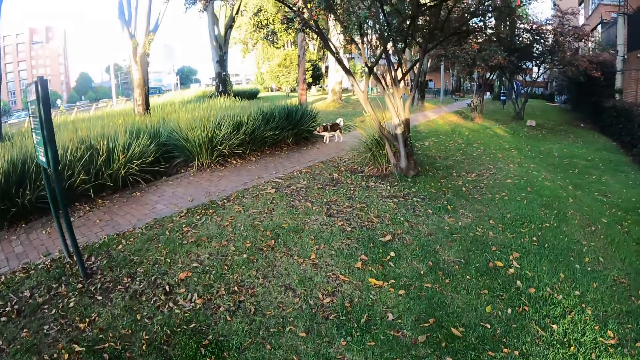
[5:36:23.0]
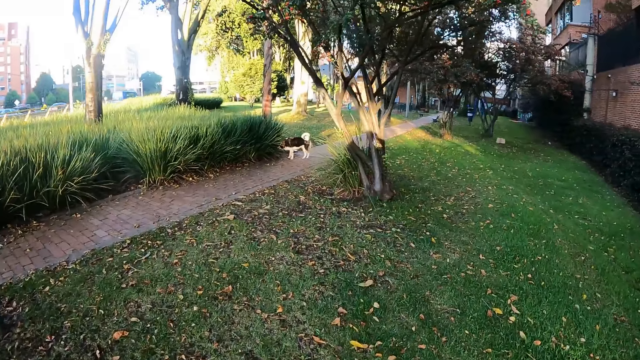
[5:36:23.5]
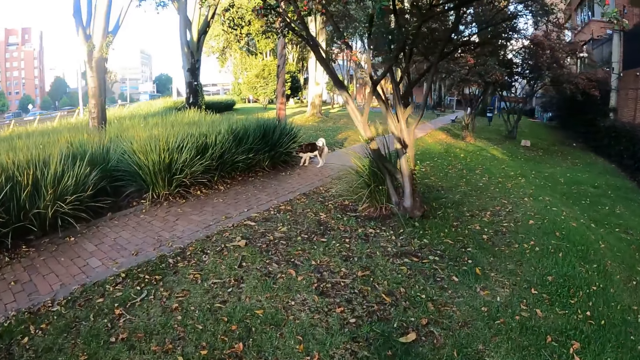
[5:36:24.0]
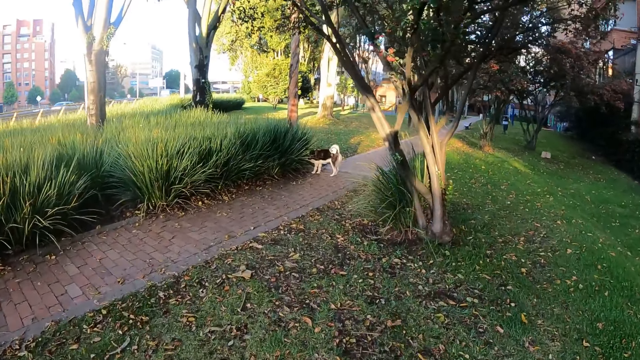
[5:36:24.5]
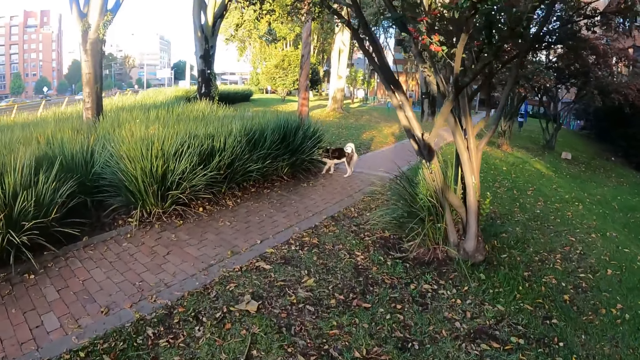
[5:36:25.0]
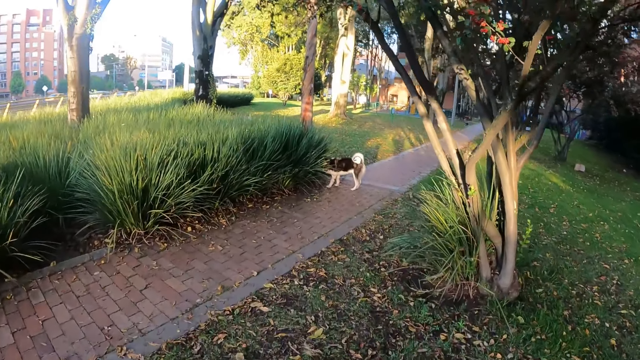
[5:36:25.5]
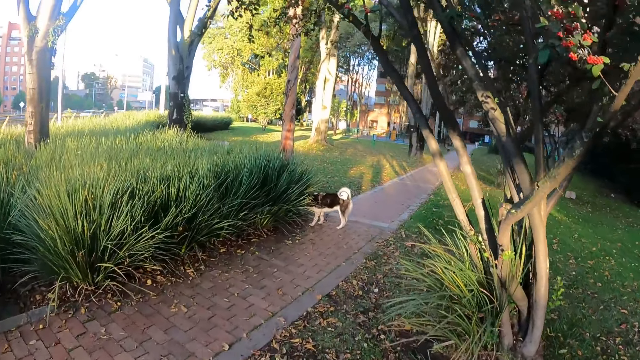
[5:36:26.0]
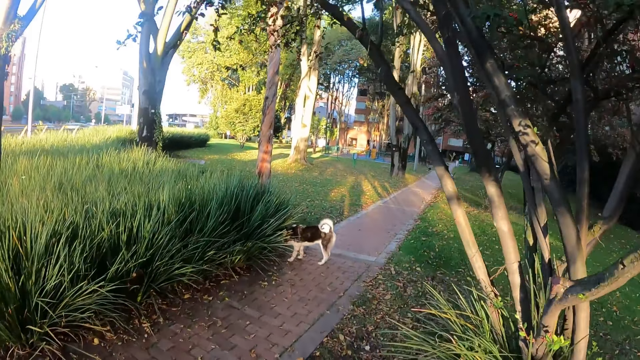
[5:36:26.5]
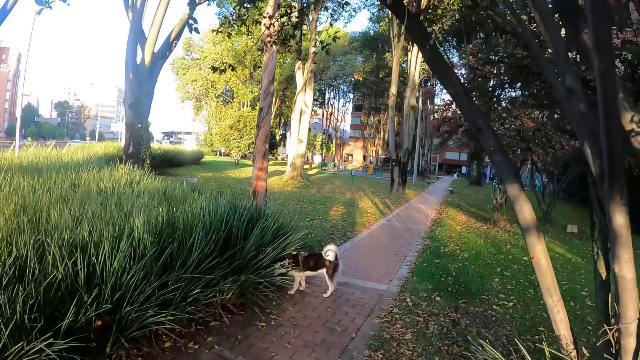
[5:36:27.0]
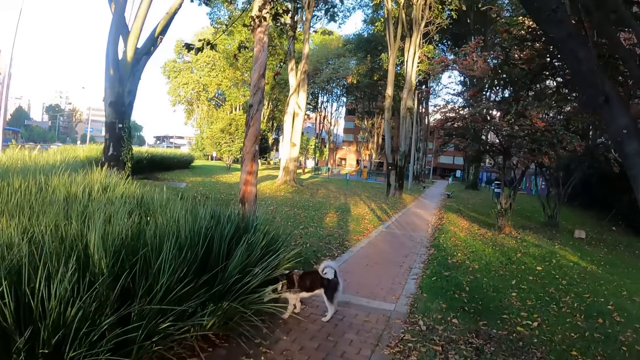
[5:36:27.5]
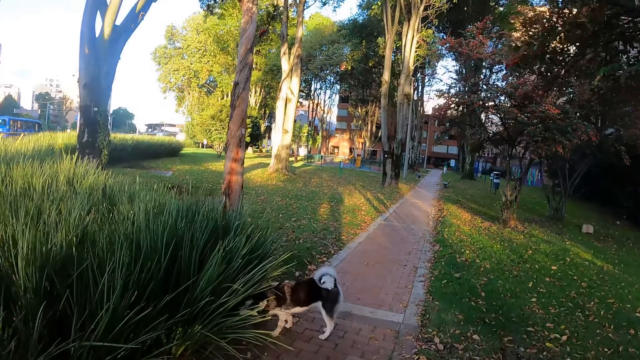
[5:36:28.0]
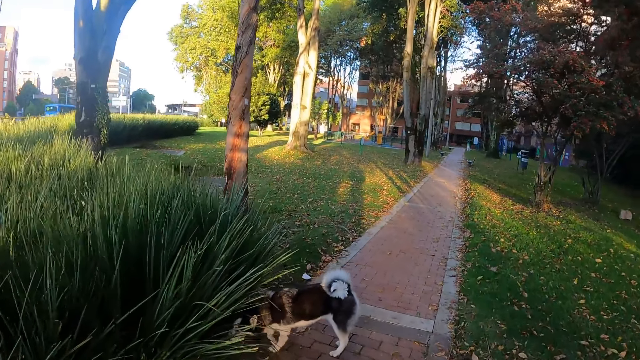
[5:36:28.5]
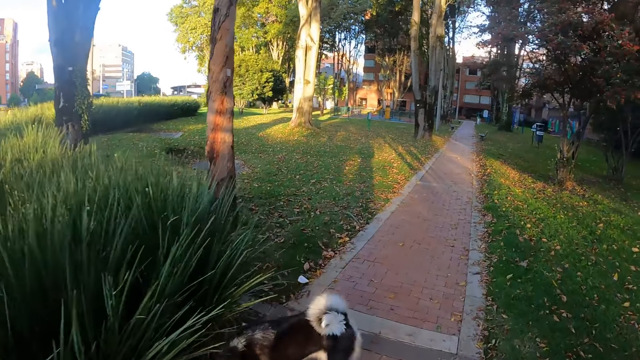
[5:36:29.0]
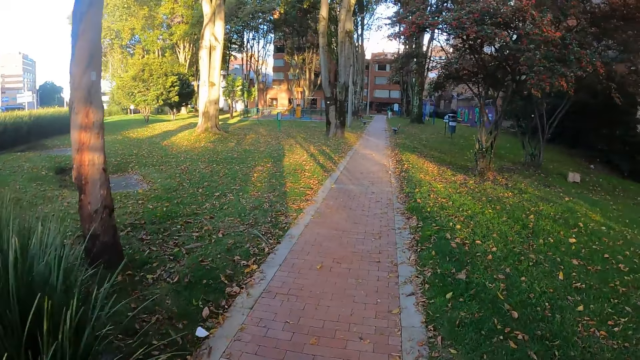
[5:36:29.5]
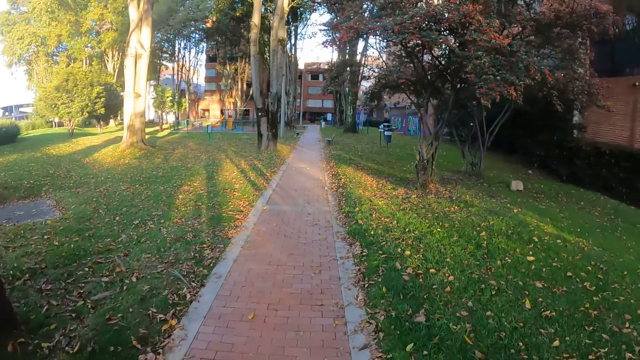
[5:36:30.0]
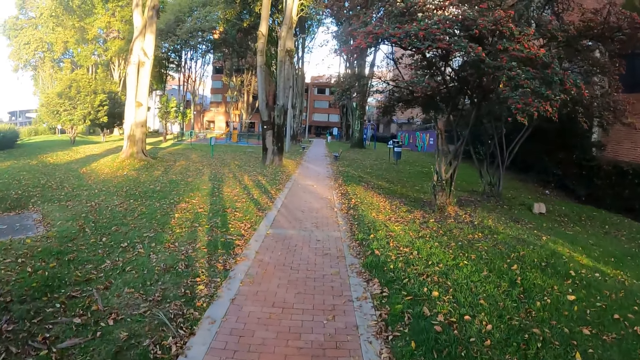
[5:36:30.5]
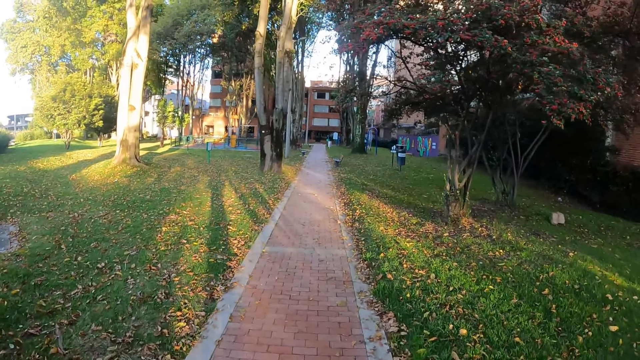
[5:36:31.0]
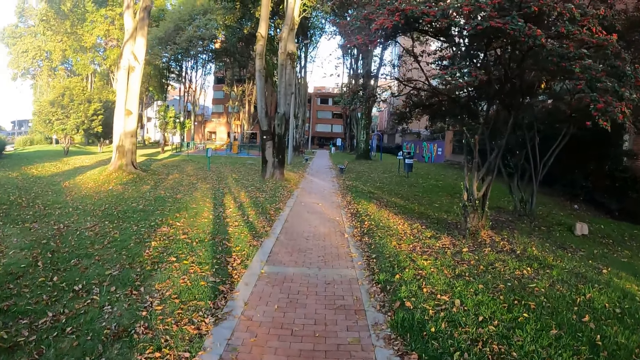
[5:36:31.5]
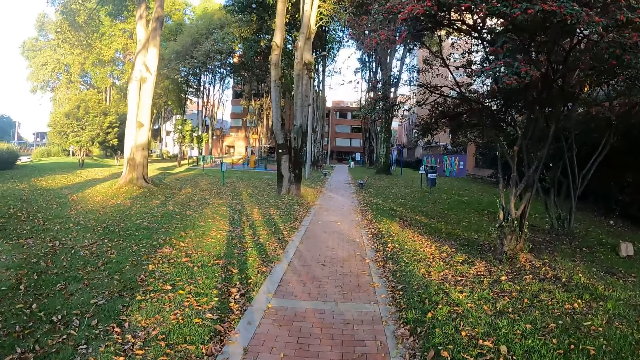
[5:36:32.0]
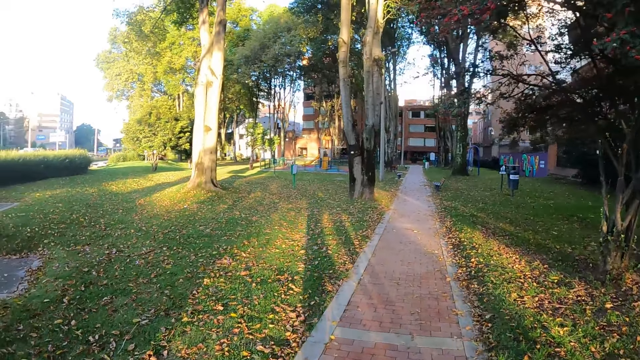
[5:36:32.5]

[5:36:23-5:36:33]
The camera wearer walks past the dog.

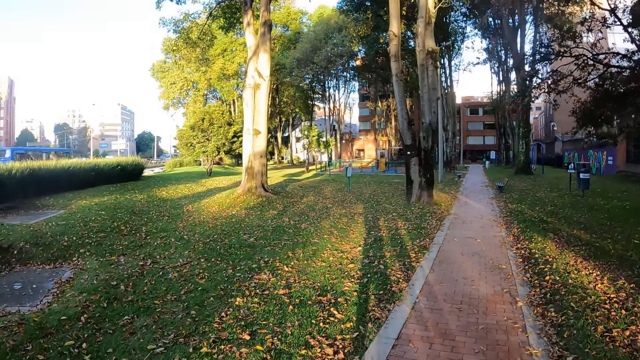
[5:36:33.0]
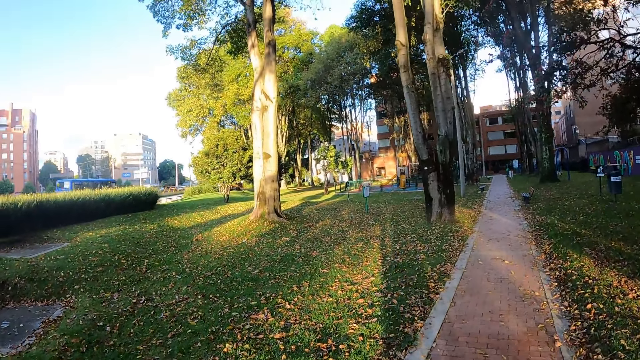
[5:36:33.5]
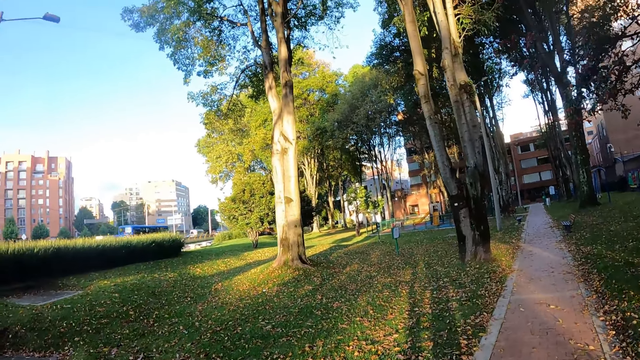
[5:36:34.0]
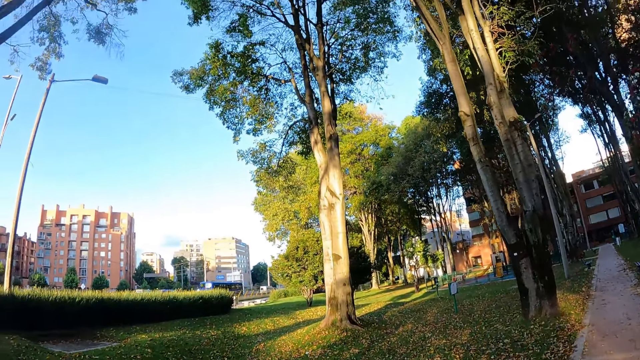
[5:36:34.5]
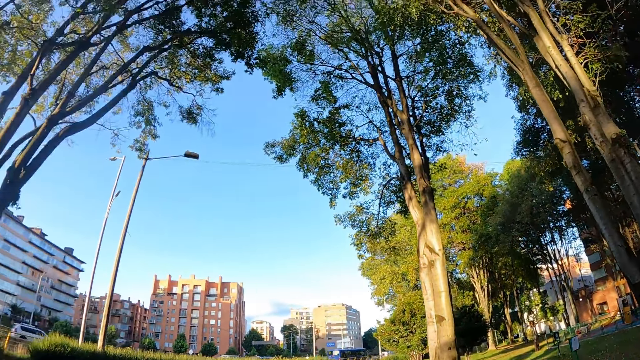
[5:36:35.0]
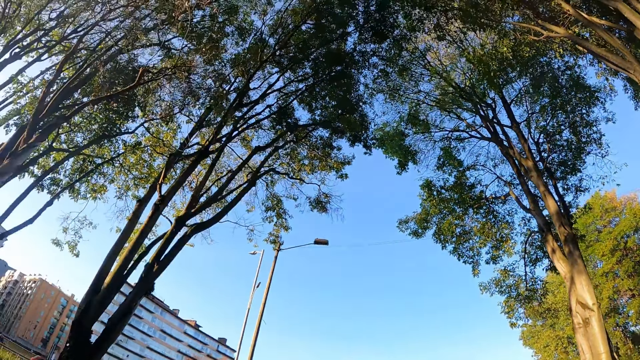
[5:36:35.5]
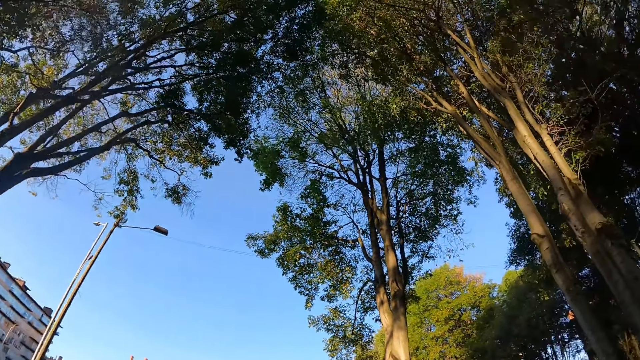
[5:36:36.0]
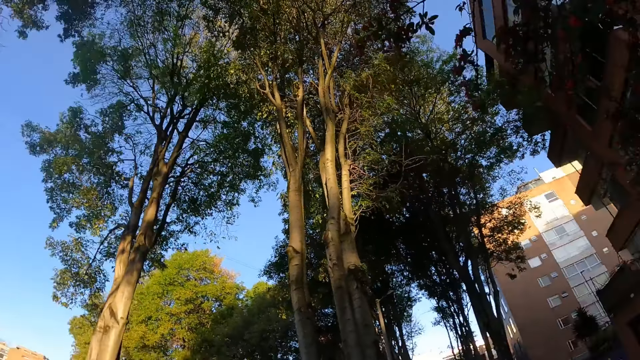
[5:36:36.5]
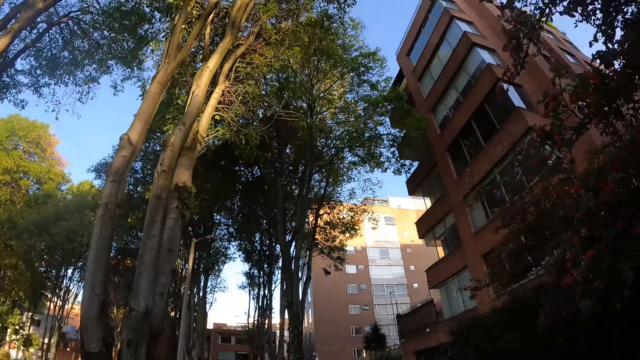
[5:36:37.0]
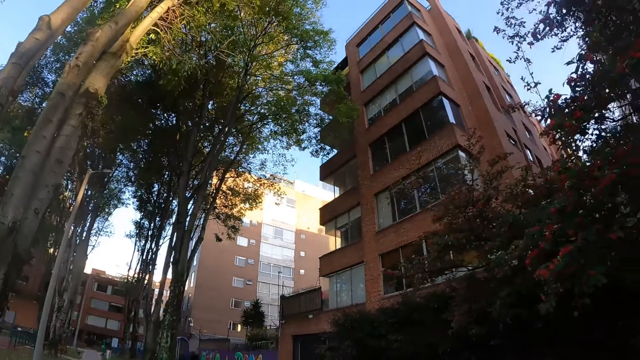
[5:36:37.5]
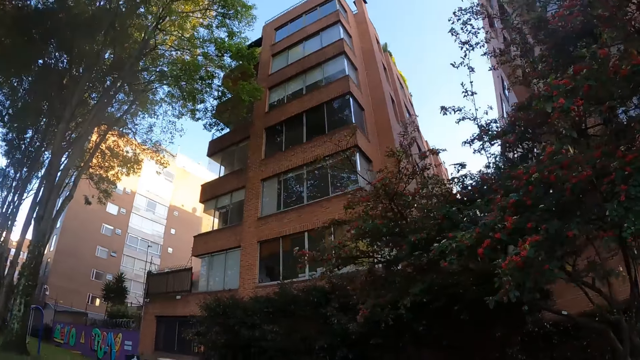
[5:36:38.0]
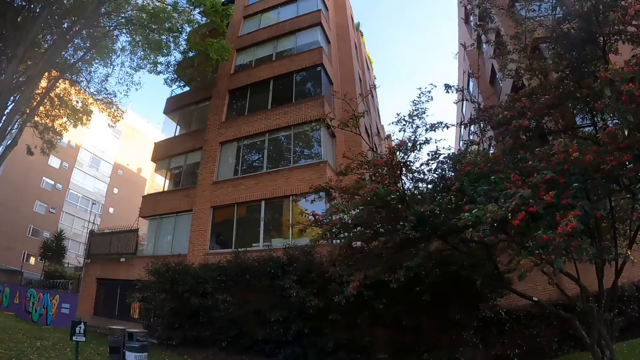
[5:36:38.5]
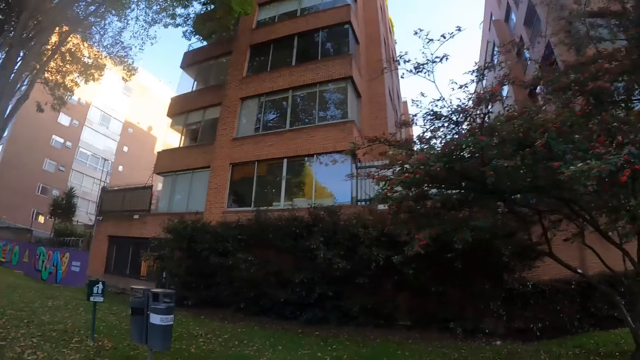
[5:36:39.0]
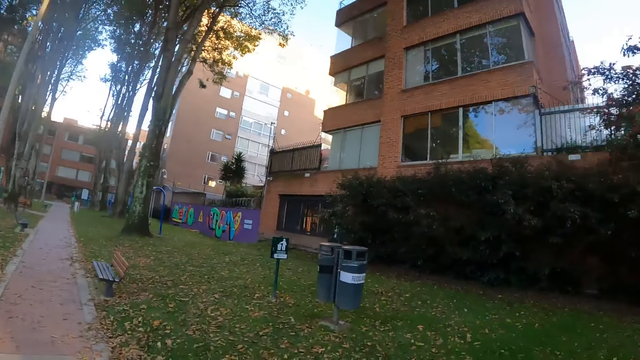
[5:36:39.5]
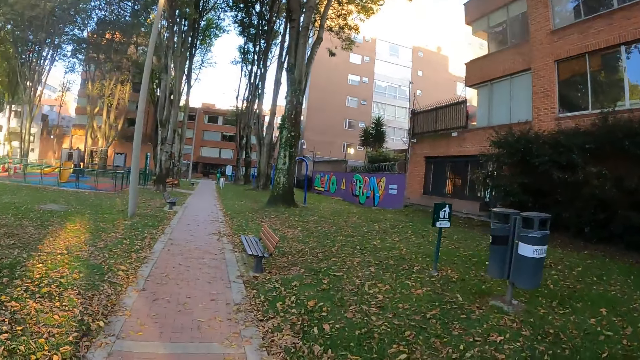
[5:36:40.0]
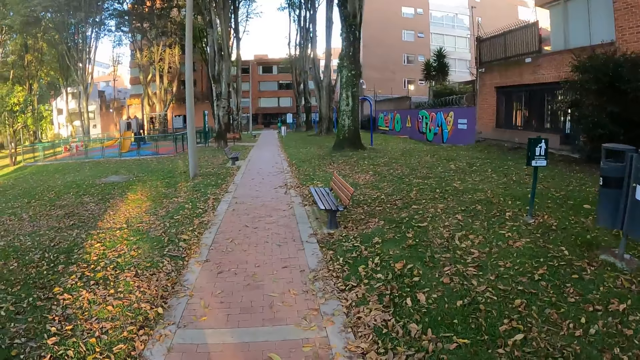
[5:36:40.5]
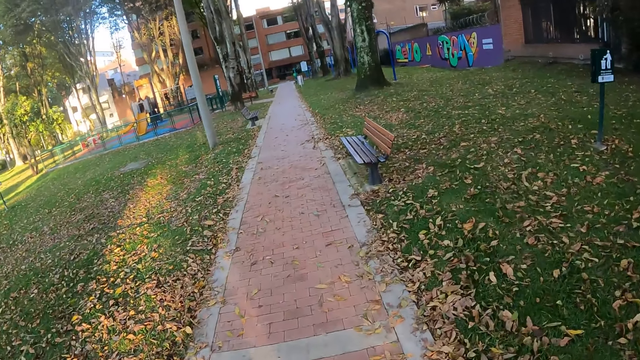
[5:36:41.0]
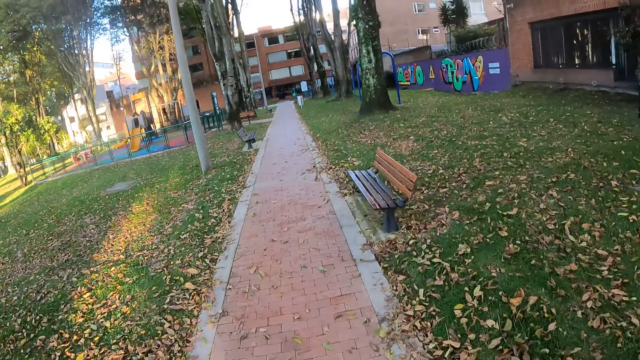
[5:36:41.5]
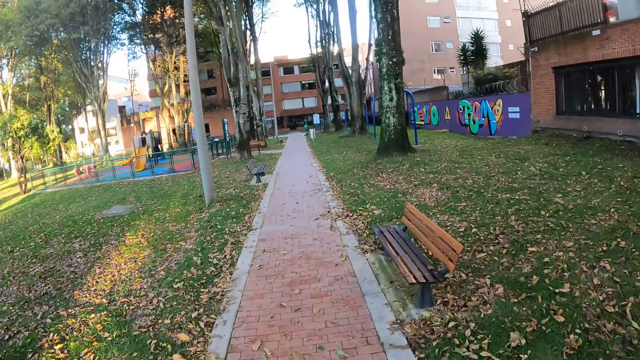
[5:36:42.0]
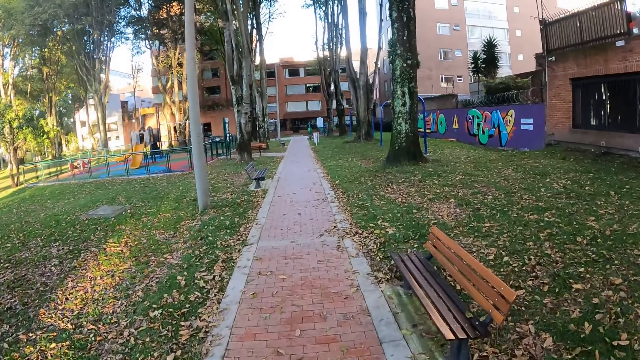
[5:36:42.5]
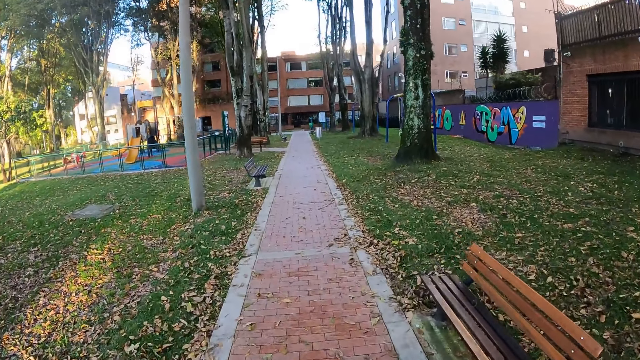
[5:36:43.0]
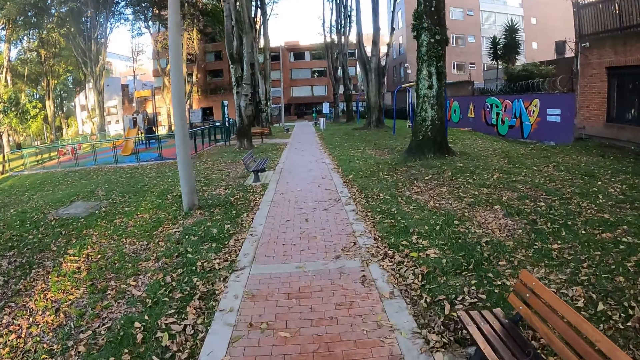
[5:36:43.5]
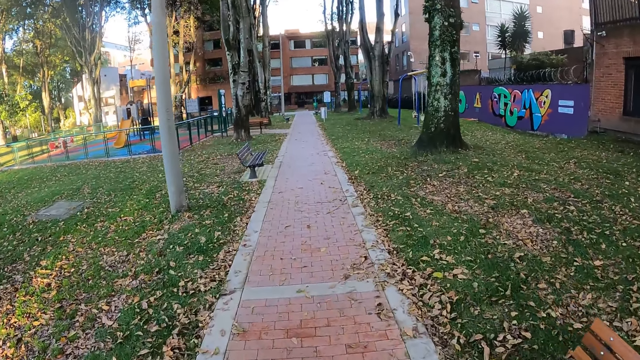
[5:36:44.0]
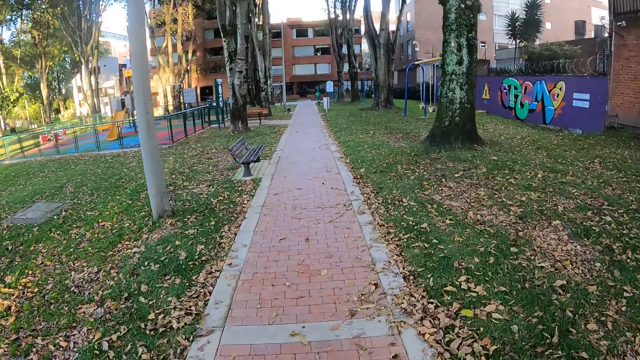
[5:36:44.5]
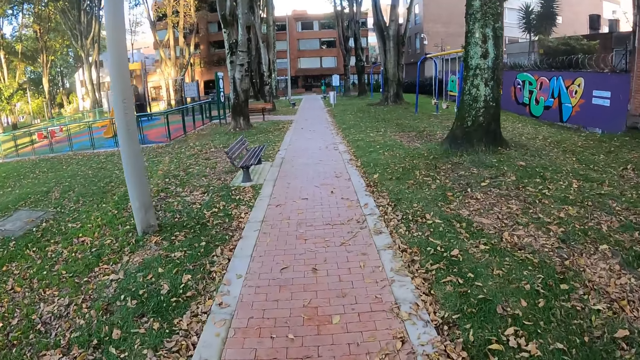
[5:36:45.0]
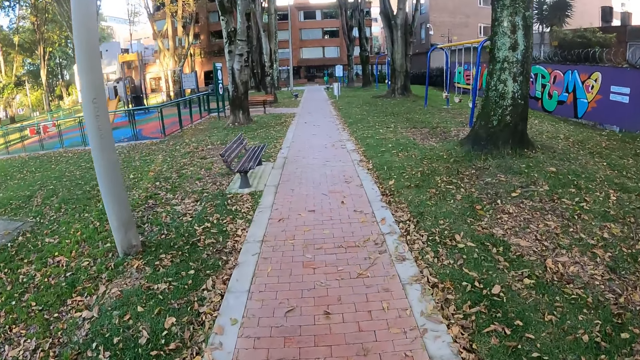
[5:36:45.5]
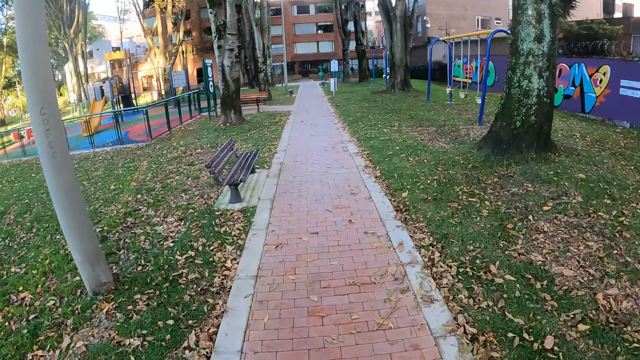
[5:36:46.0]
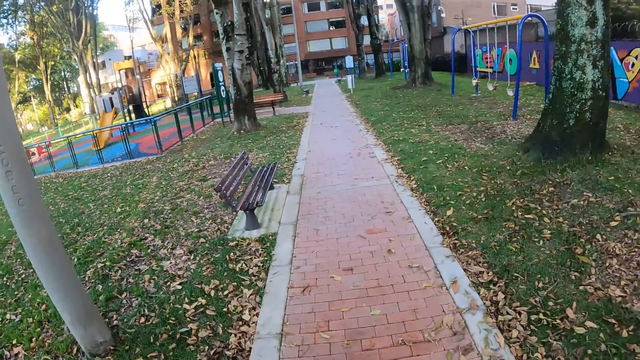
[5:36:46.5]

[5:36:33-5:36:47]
The camera wearer looks around. They walk around.
